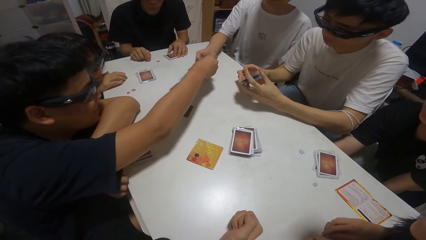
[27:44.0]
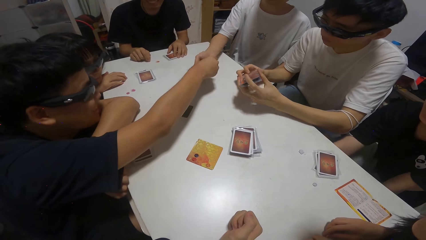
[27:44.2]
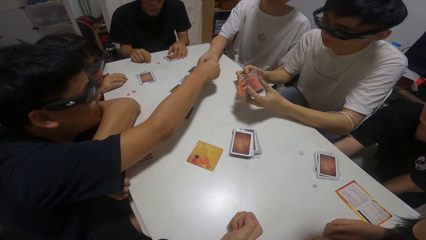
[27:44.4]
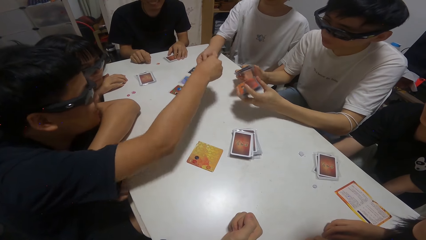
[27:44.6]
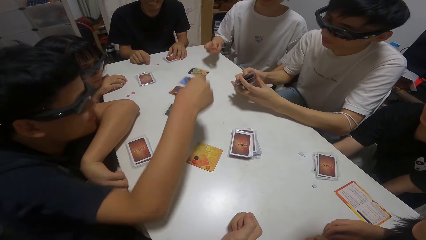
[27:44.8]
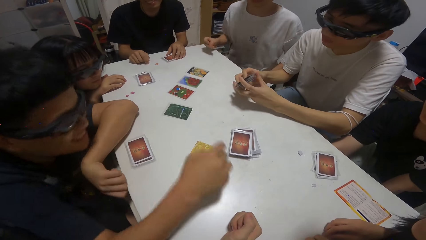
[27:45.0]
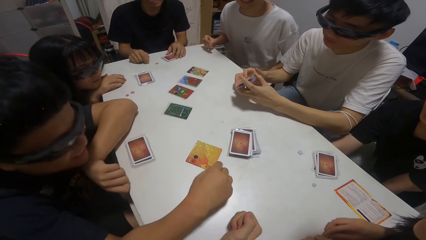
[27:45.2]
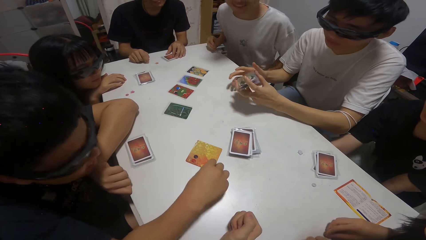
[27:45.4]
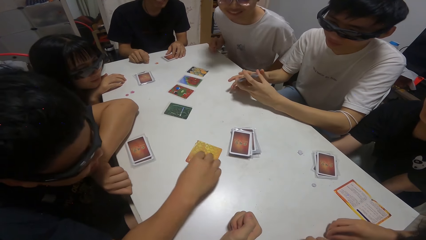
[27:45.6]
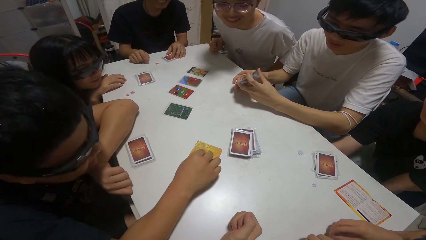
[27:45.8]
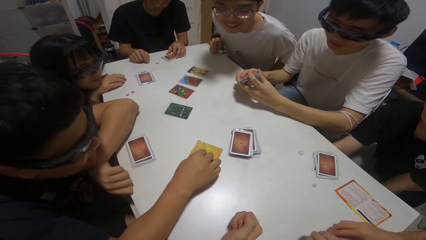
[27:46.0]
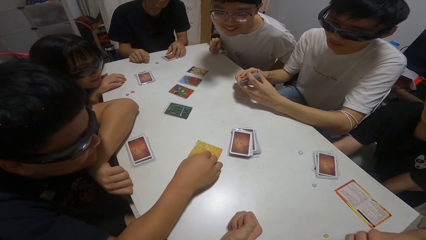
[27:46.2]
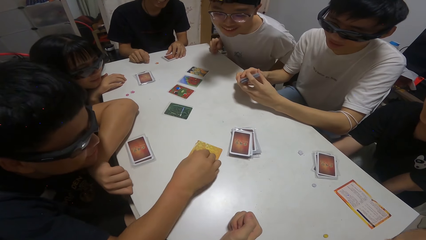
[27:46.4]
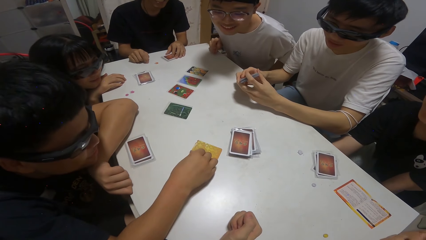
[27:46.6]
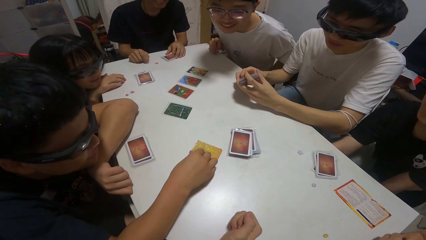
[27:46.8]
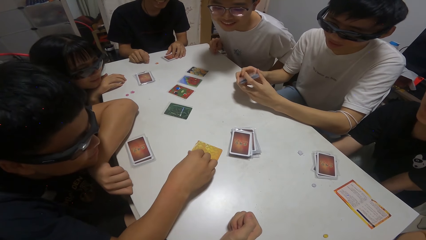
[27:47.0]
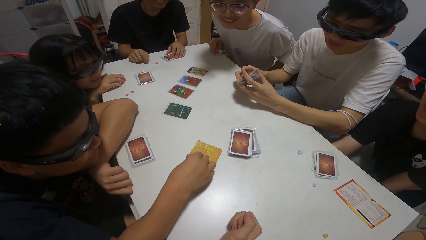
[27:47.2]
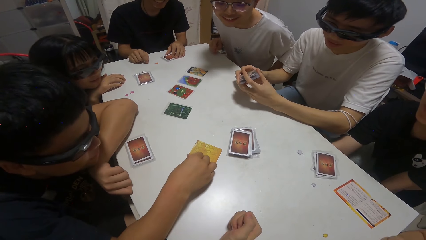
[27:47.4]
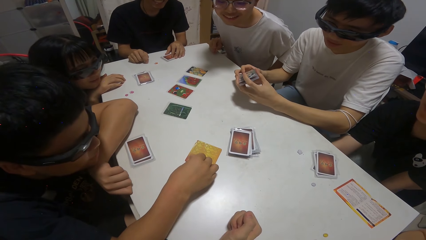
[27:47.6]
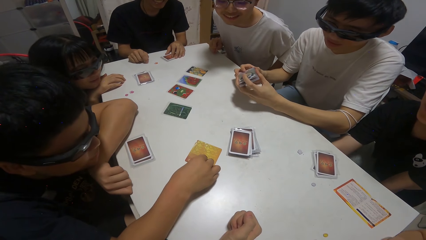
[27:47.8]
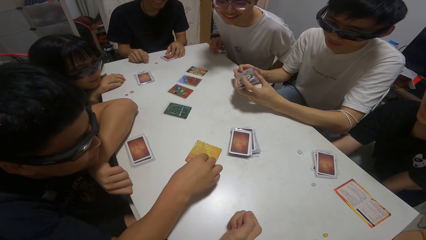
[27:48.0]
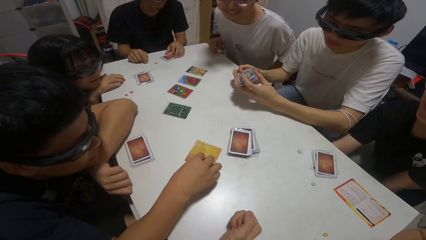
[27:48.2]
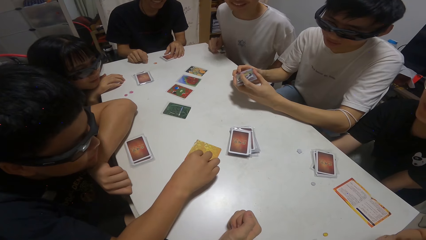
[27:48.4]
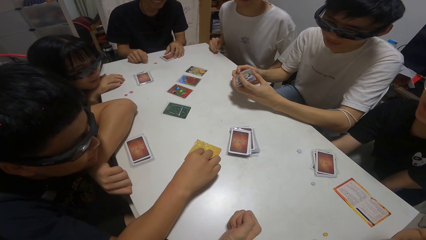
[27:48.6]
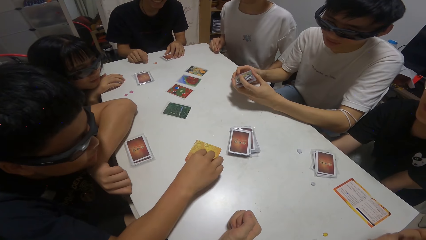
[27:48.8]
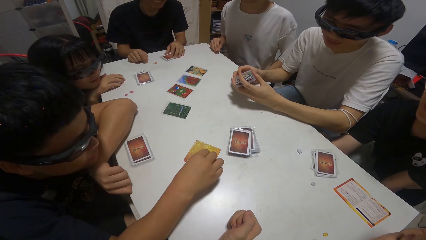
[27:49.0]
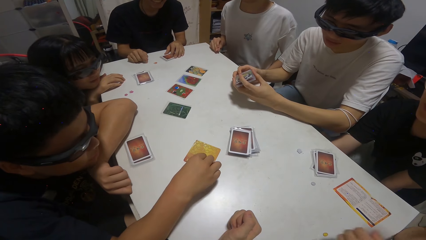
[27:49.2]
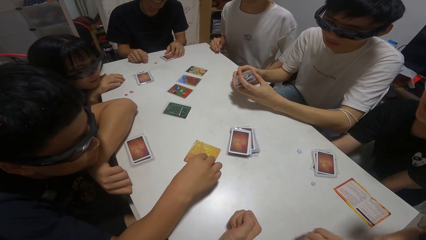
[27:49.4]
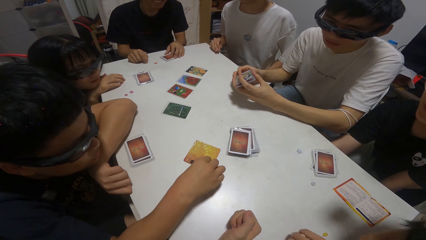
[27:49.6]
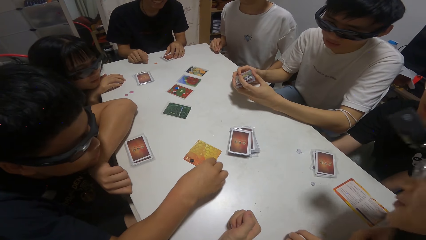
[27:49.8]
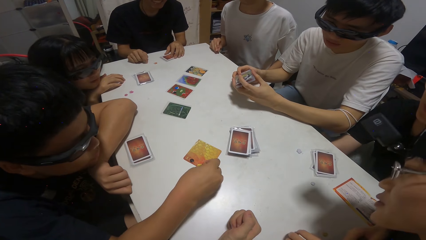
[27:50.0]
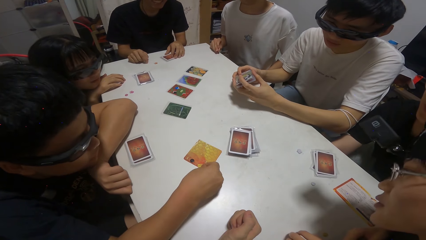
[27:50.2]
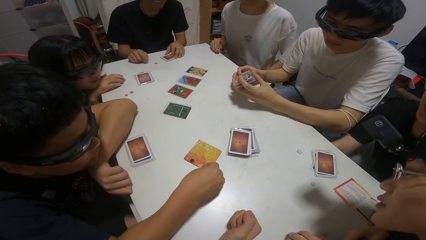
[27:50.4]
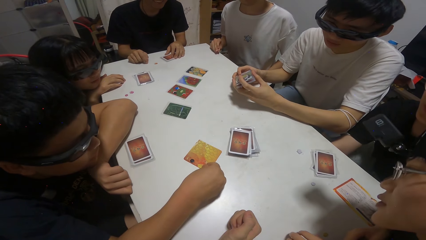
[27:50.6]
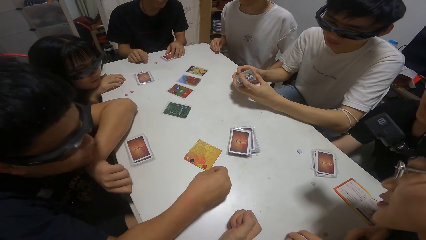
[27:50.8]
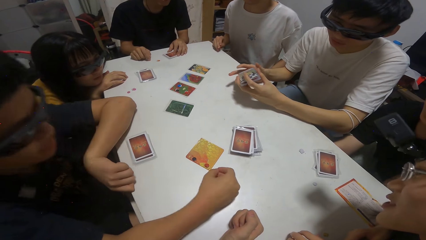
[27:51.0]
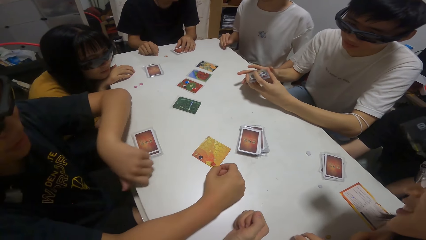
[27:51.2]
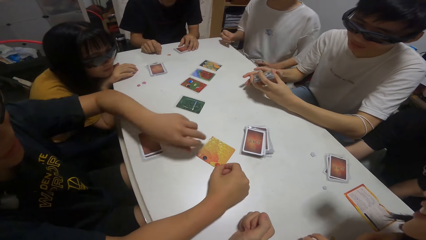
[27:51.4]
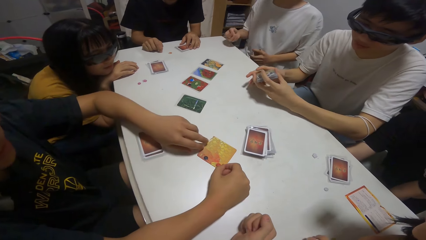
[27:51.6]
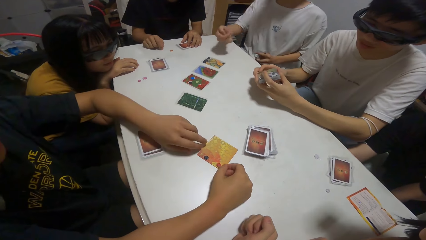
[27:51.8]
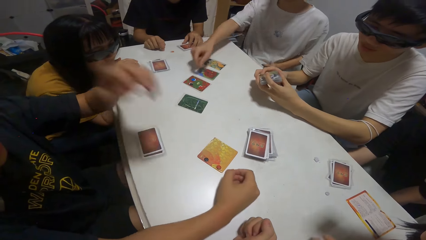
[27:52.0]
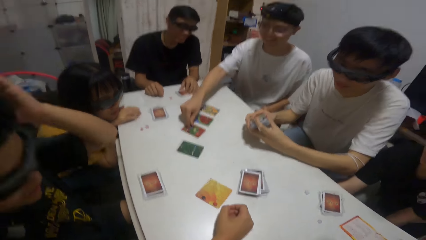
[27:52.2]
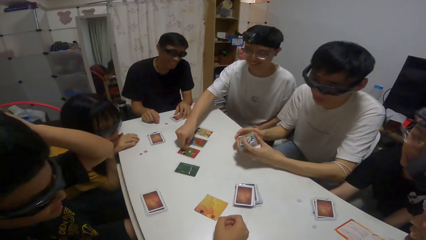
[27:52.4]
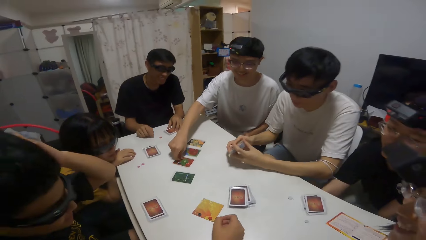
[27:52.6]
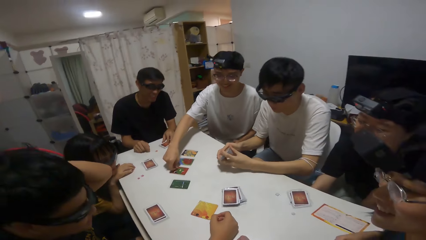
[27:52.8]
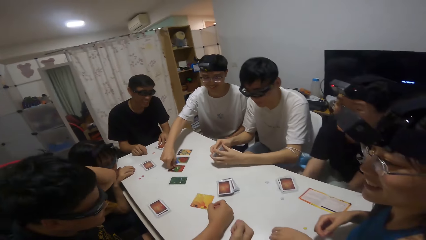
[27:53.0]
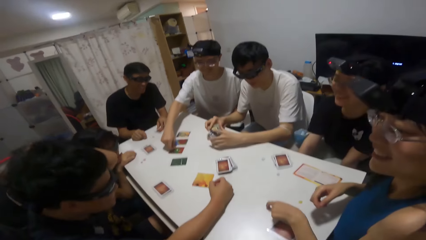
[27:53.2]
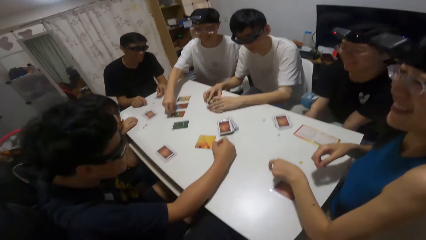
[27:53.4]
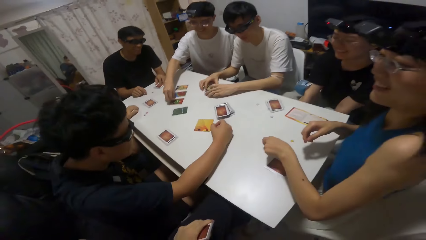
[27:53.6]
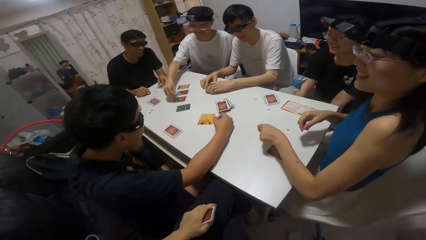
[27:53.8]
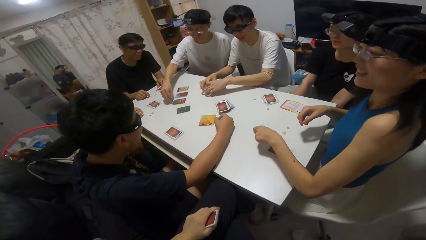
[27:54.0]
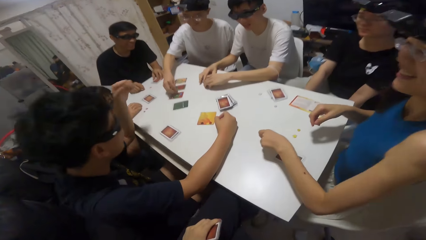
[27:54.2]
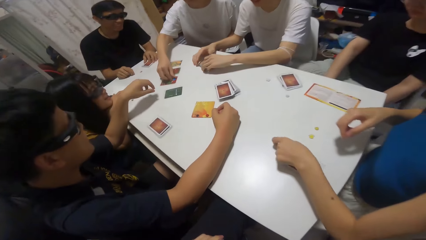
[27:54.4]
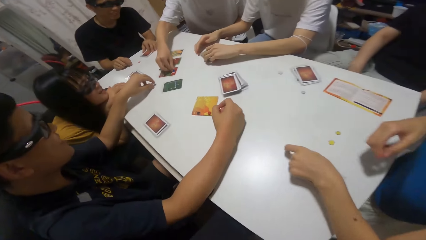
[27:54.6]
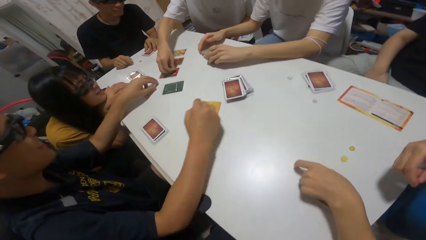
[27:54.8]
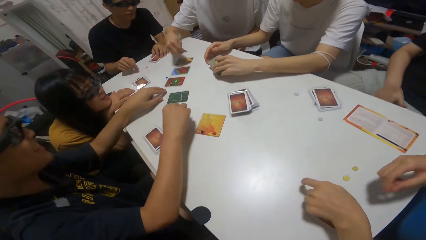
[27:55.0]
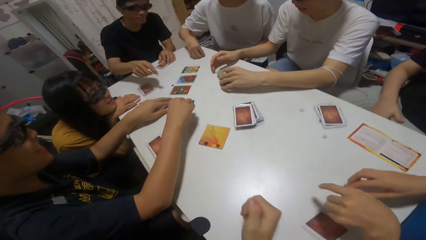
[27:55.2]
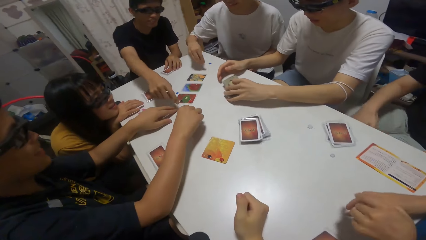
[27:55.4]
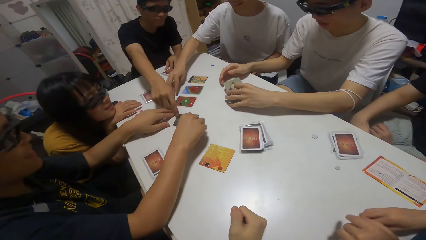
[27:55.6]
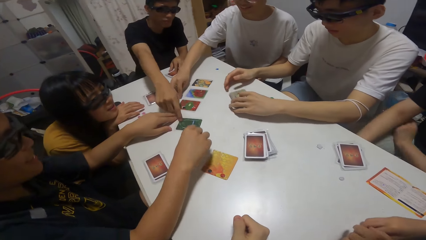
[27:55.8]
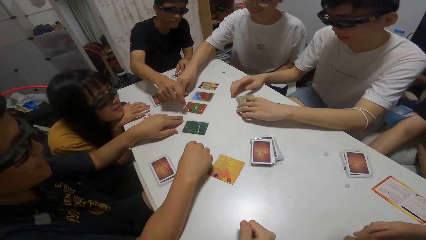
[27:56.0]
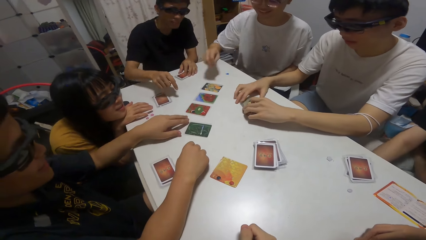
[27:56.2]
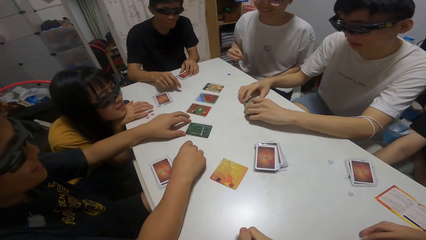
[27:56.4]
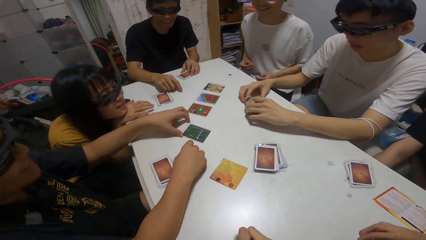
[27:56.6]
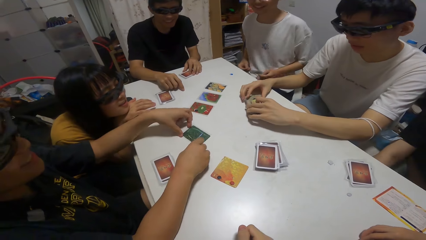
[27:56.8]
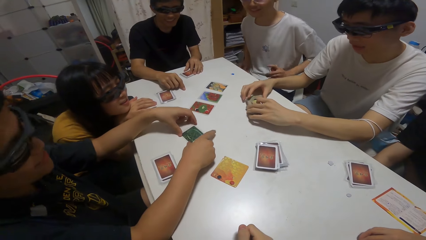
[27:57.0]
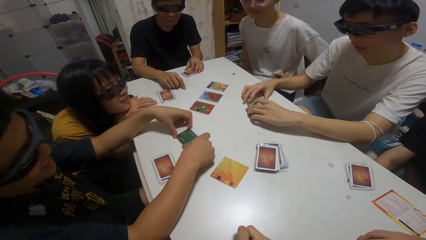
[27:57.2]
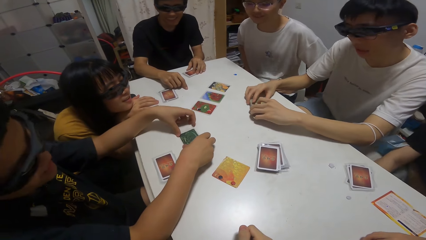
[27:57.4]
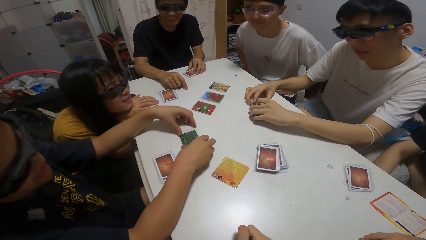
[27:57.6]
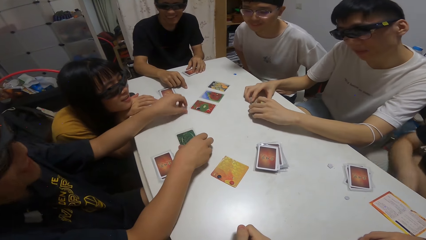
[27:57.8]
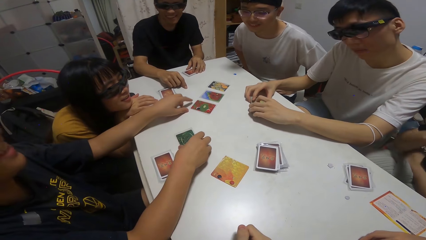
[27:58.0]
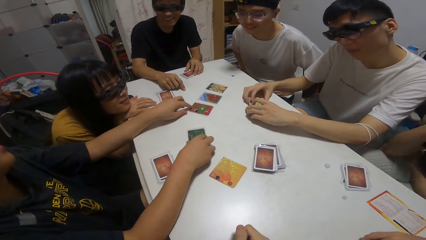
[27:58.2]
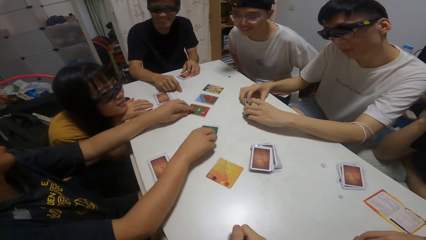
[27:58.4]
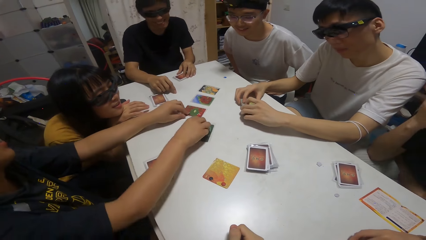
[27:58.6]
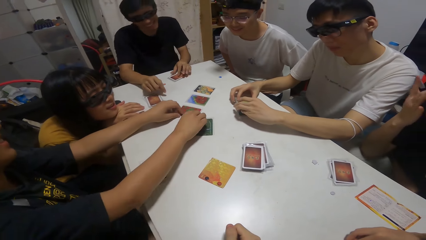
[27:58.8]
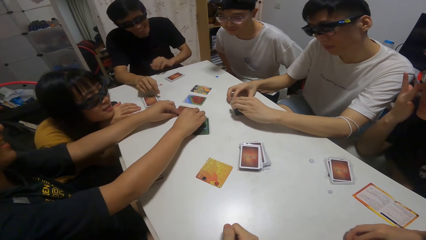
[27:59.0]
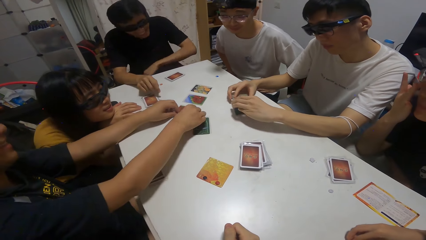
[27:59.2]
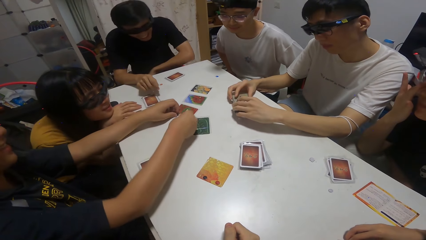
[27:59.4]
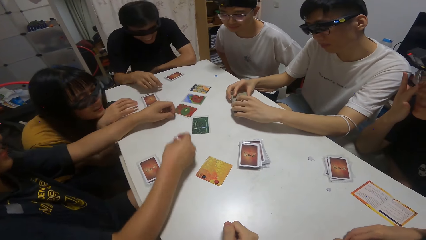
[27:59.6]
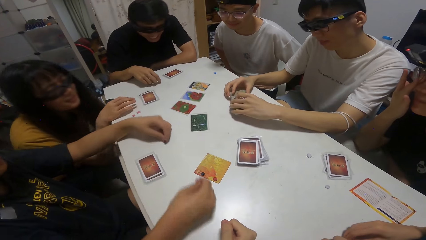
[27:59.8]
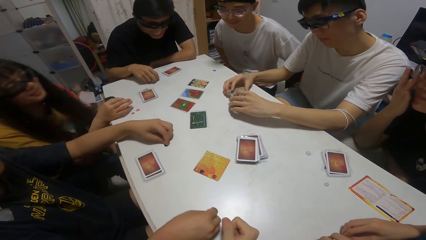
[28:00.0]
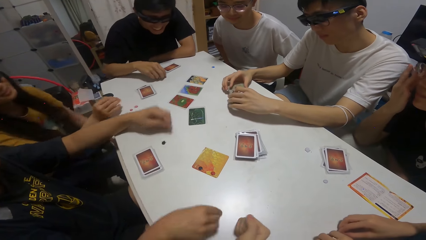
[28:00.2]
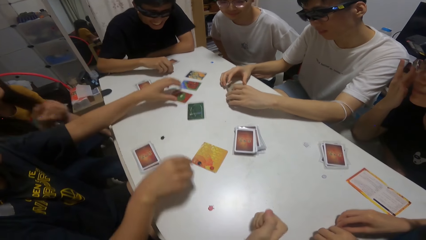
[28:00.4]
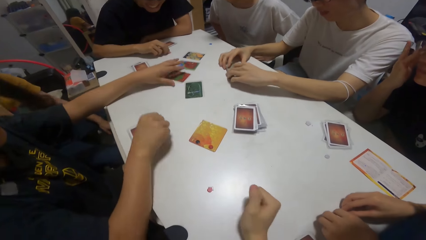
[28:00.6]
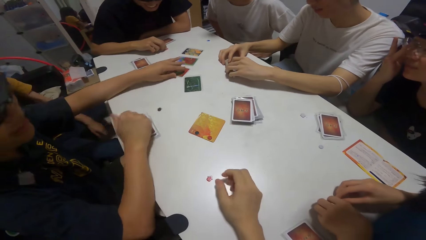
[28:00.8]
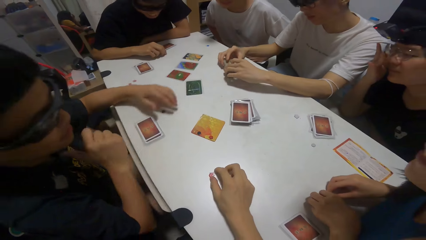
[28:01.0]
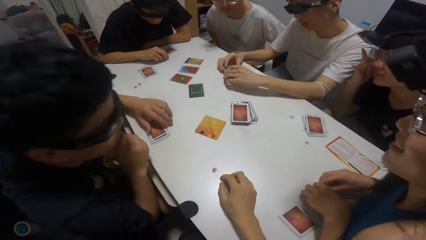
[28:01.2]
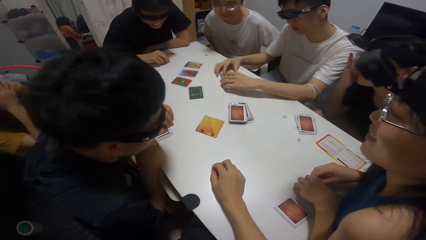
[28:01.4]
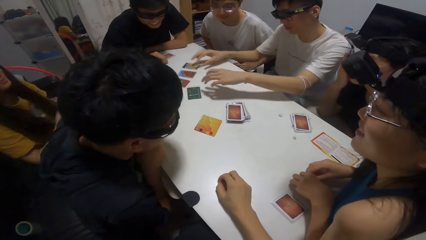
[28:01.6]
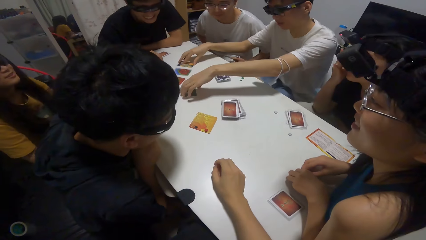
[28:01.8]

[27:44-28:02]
A boy collects the sticker from another boy. The second boy sorts the stickers on the card on the table. The first boy picks up a sticker on a card on the table with his right hand. A person moves cards on the table. A girl taps the table with her left hand. A third boy points towards a card on the table. The first boy picks up a sticker on a card on the table with his right hand. The second boy moves a card on the table with both hands. Another person moves cards on the table. The second boy picks up some stickers on the card on the table with both hands, drops the sticker on his left hand on the table, and drops the sticker on his right hand on the table. The camera wearer moves the sticker on the table with her right hand.
